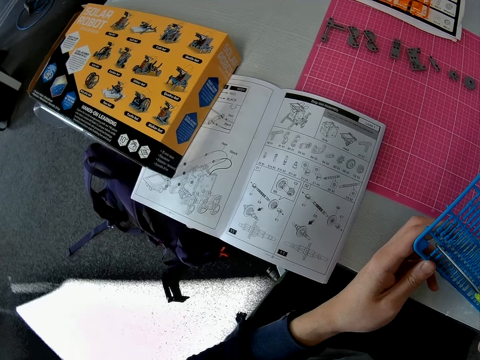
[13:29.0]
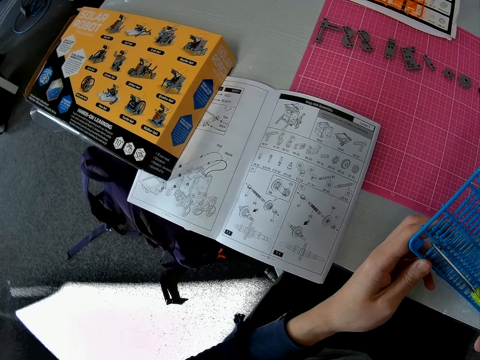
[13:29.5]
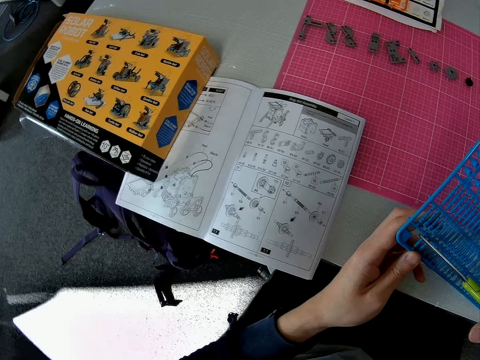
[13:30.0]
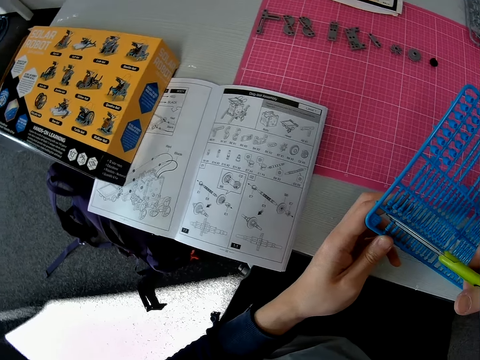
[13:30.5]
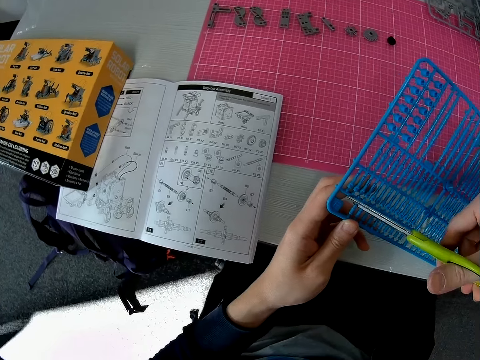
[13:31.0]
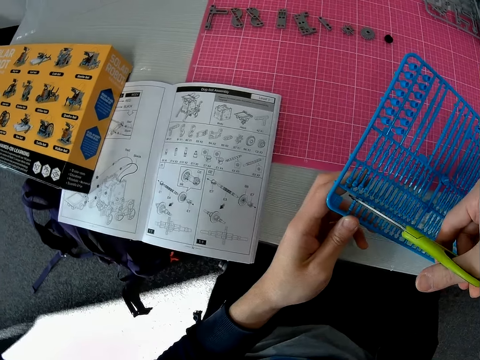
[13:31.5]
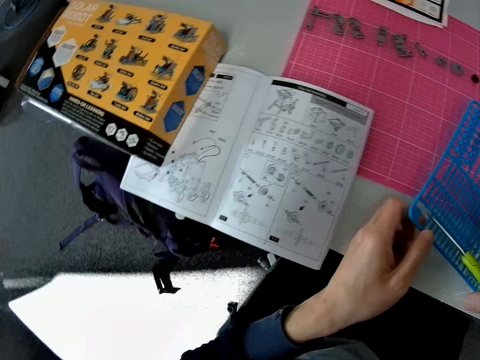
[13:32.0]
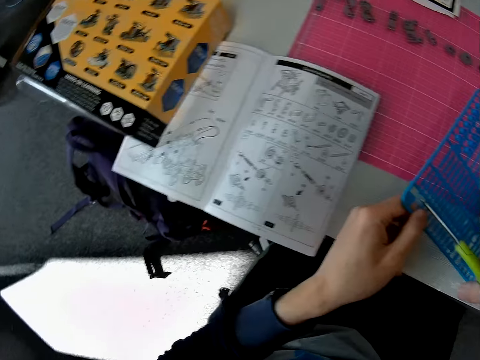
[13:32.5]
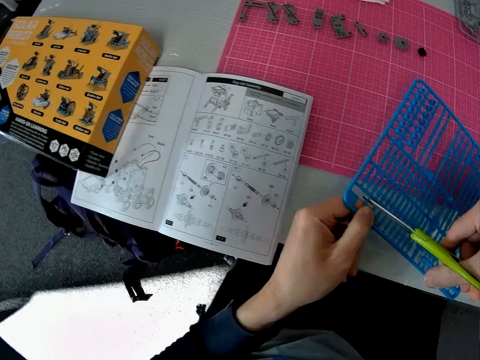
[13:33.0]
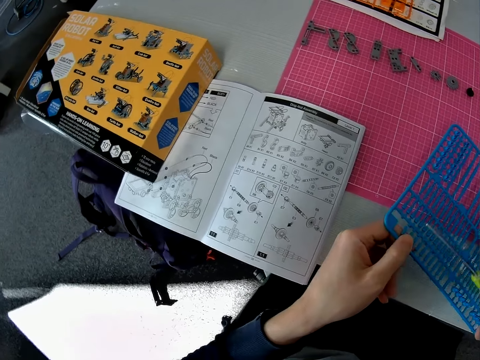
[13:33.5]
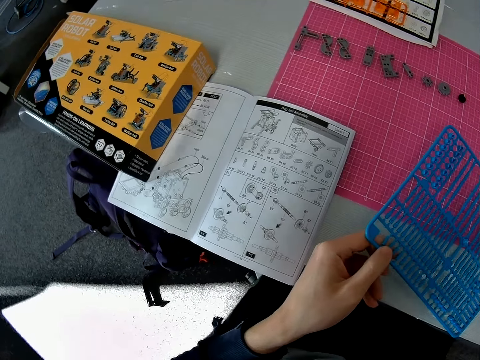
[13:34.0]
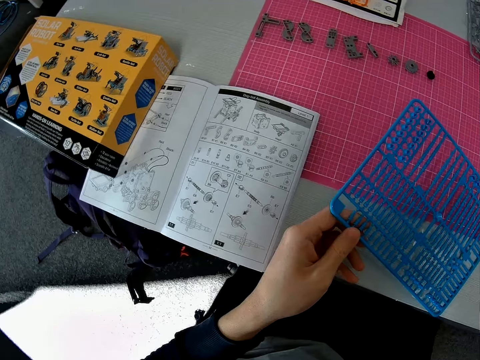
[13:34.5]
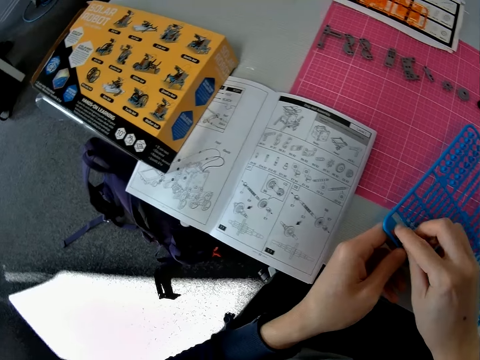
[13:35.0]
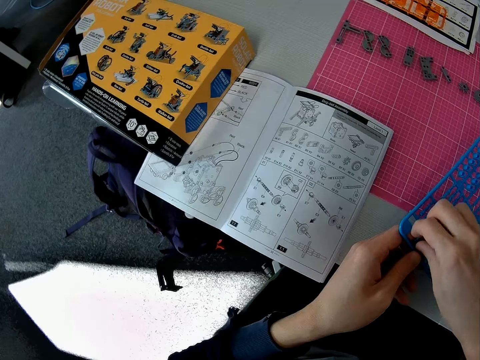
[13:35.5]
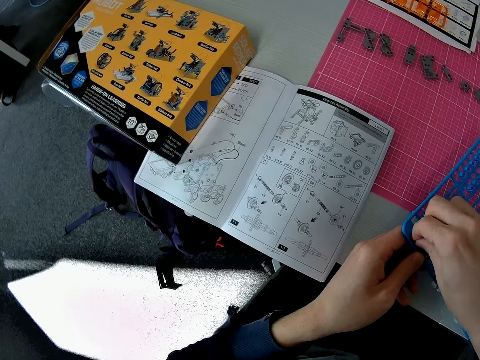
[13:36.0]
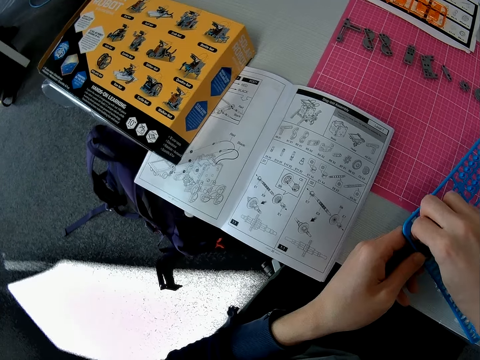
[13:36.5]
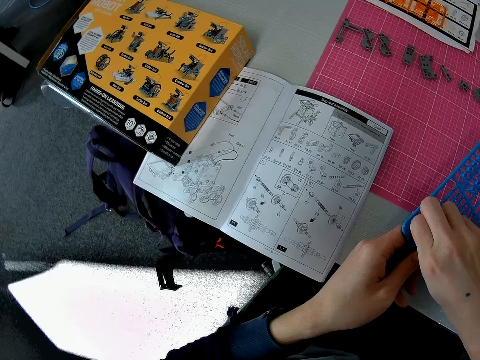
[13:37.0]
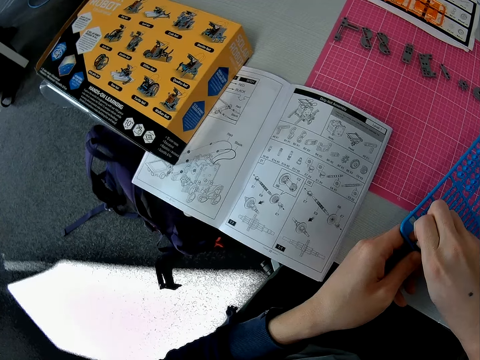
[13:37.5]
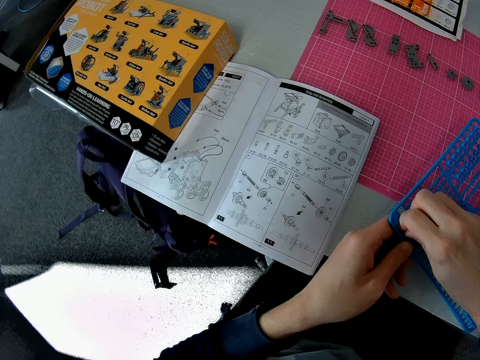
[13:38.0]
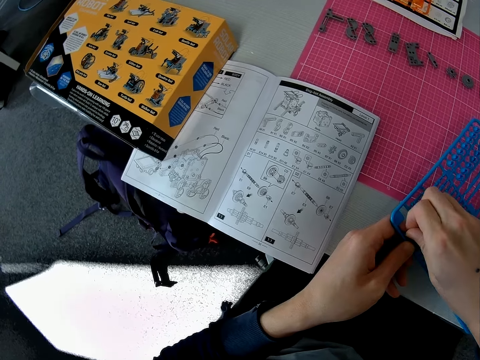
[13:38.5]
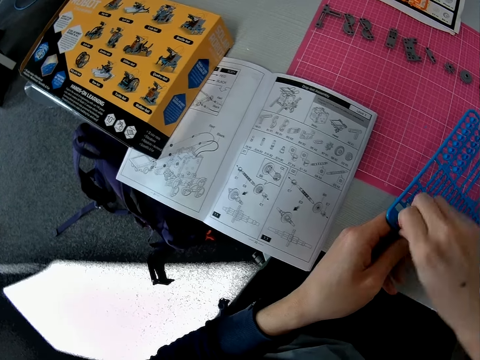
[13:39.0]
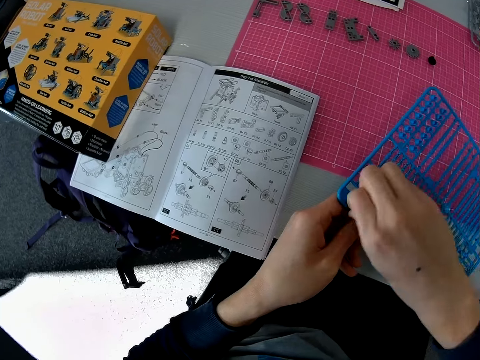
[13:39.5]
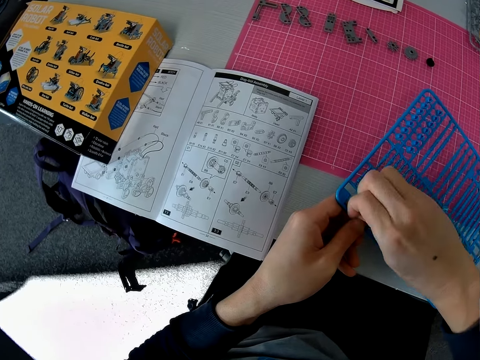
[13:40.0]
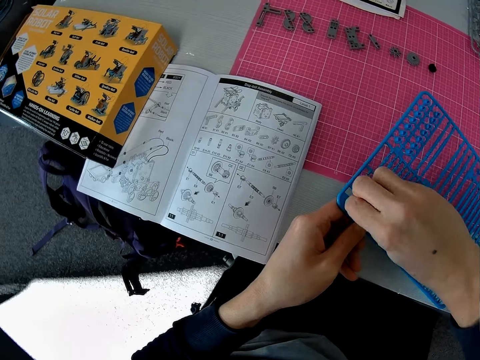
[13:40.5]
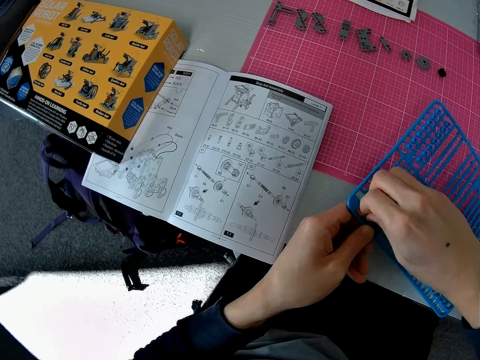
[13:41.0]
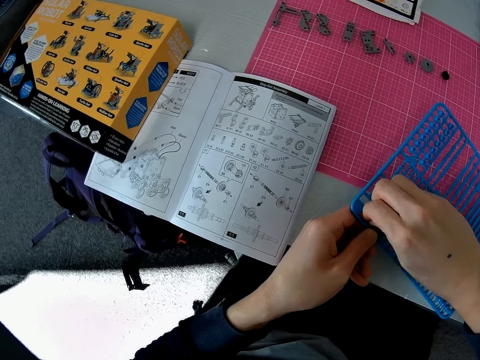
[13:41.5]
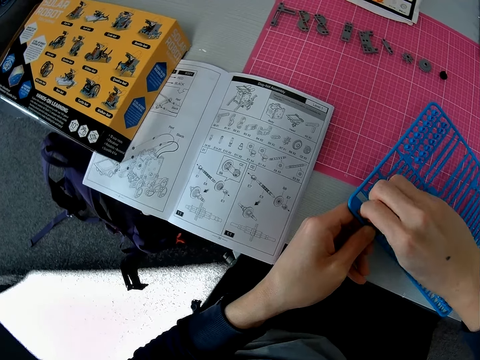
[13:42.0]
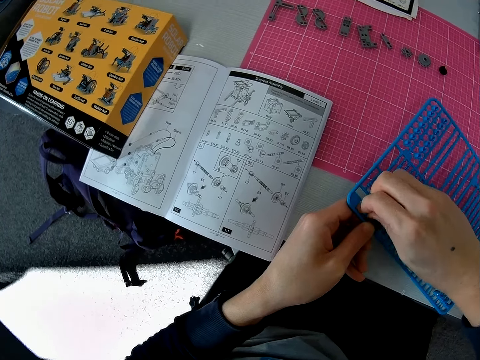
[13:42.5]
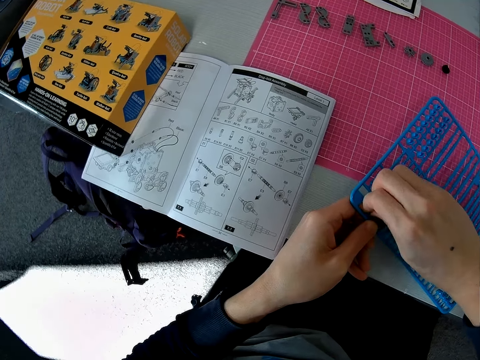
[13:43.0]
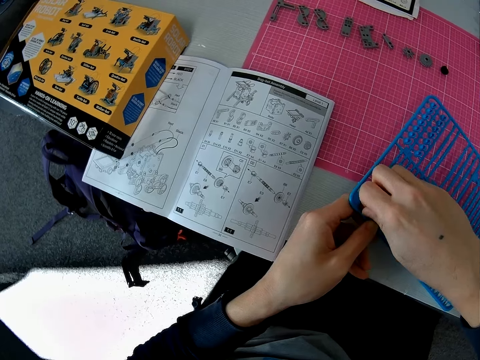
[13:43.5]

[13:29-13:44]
The camera wearer removes a model piece from the laser craft kit. He cuts the plastic grid with the scissors. He drops the scissors on the table with his right hand. He removes a component from the plastic grid with his right hand.

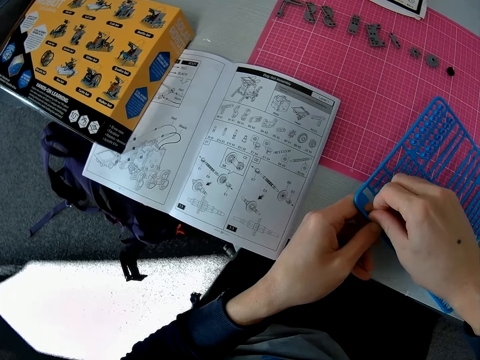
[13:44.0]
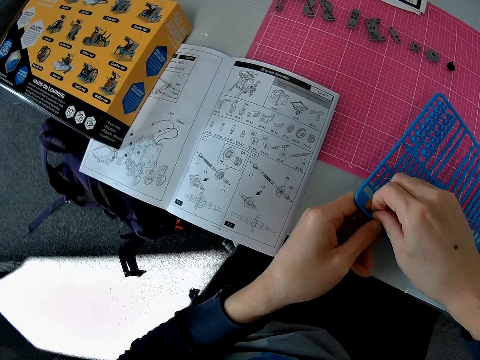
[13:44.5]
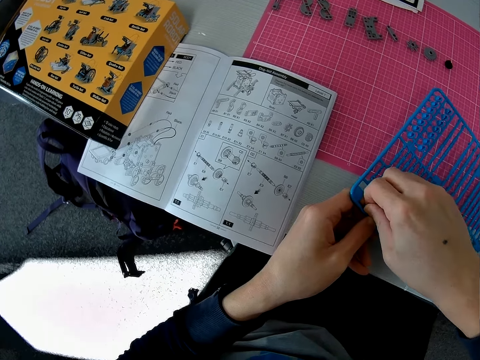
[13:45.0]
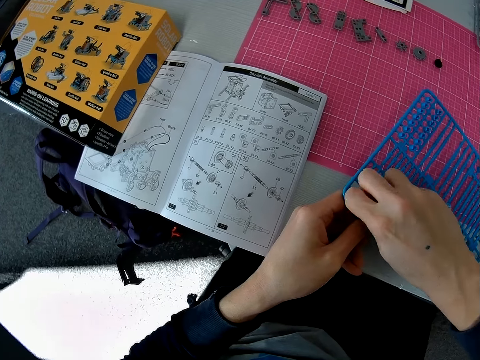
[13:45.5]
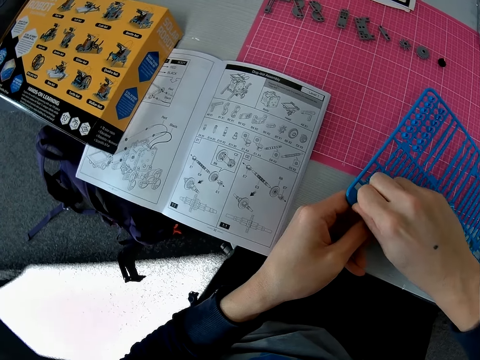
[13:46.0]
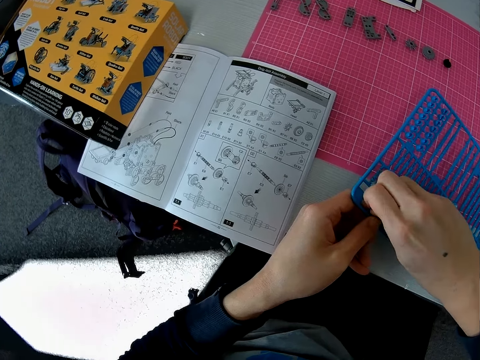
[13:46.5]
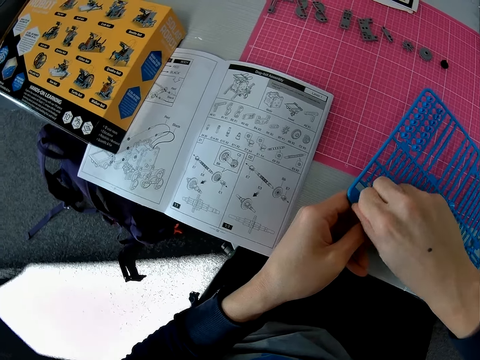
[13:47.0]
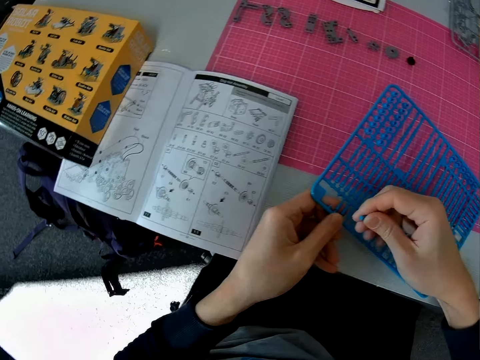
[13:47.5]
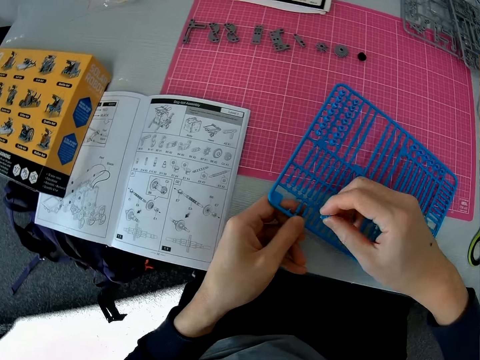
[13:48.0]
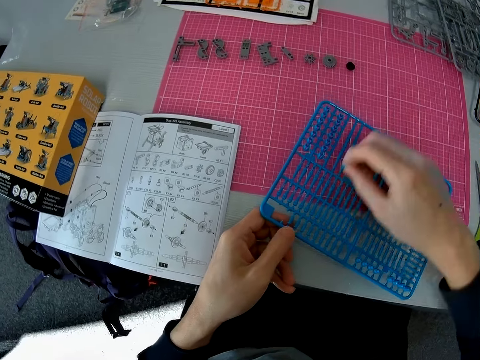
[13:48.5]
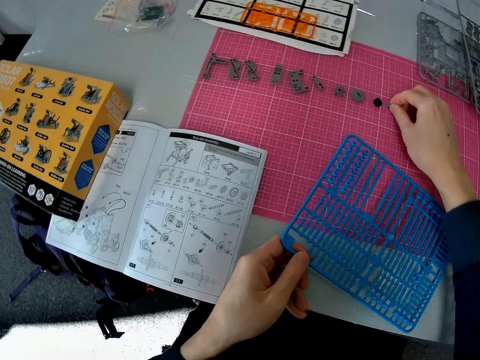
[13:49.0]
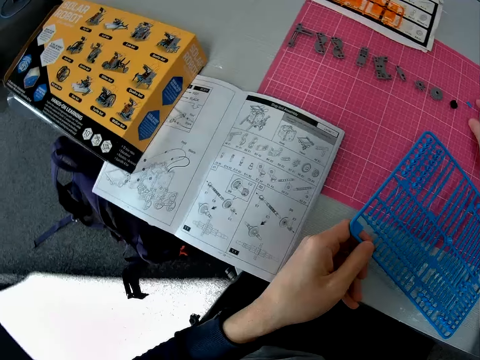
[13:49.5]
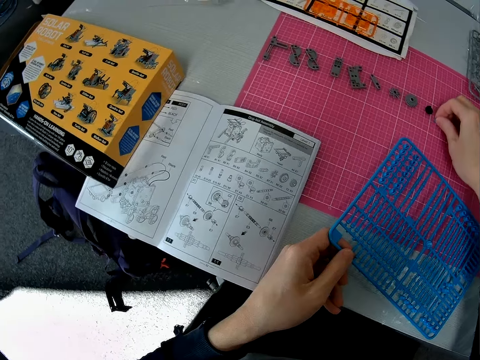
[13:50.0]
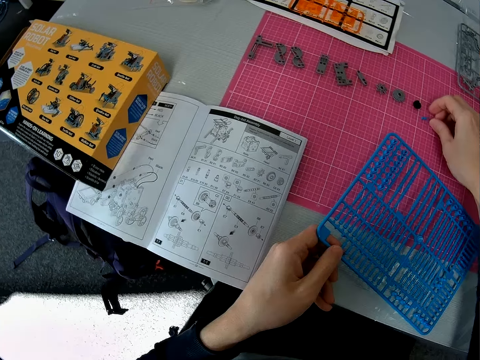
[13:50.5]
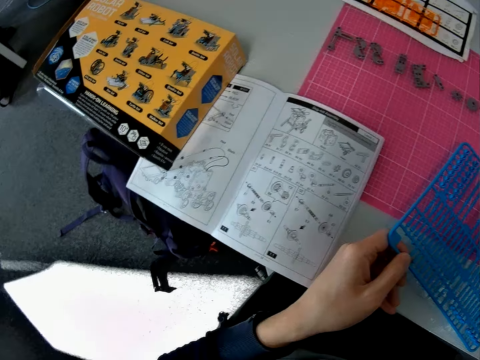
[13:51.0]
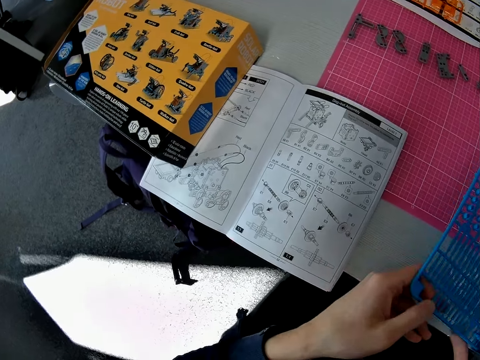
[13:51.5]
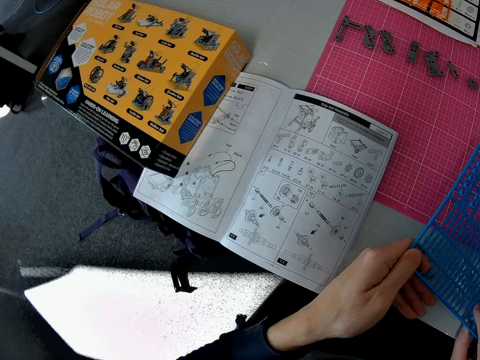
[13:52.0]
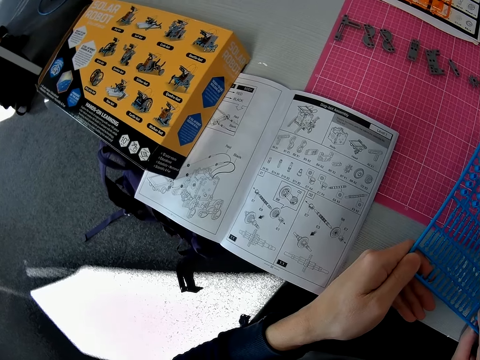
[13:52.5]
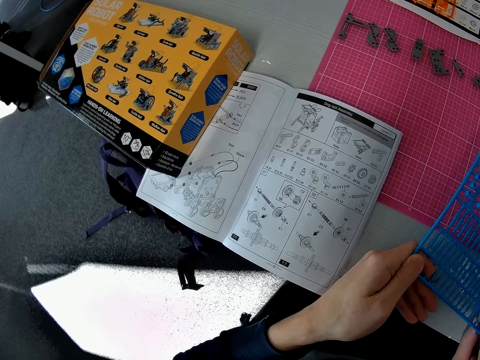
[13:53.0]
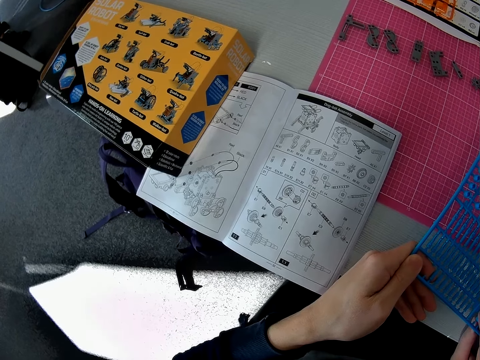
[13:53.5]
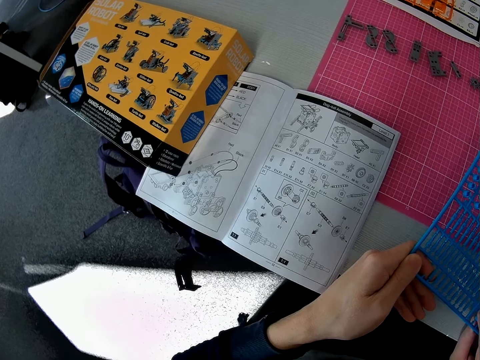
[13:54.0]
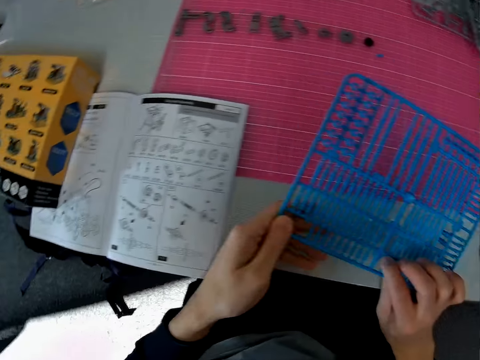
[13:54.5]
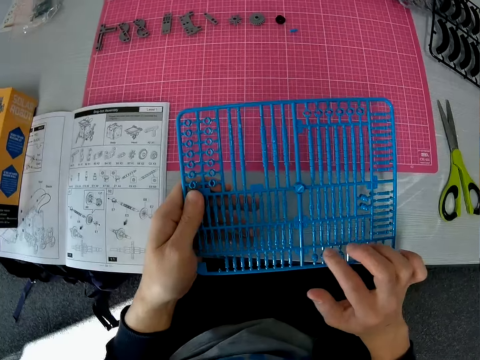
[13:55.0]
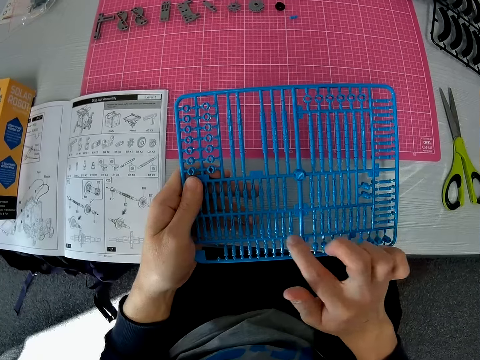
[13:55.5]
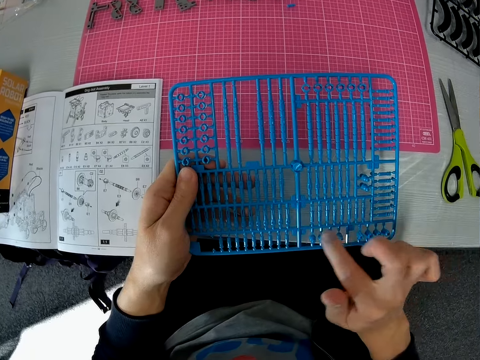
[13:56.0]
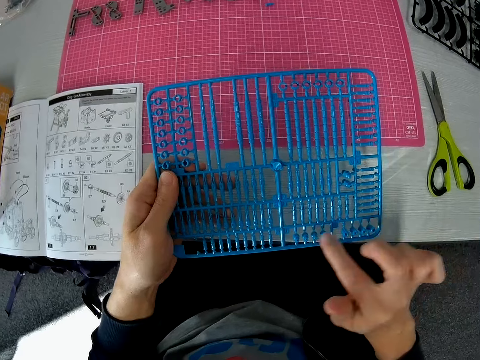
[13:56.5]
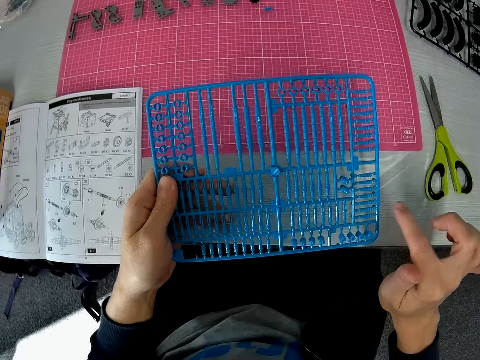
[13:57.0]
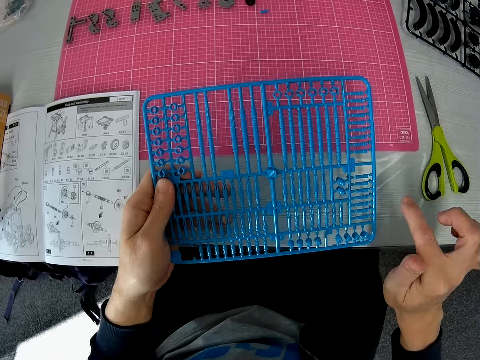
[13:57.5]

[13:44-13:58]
The camera wearer drops the component on the cutting sheet with his right hand. He holds the plastic grid with both hands. He touches the components of the plastic grid with his right hand. He moves the hands.
